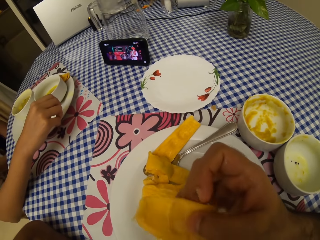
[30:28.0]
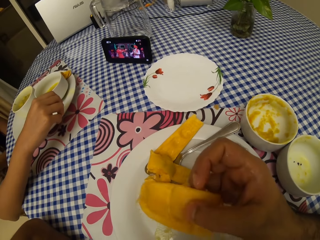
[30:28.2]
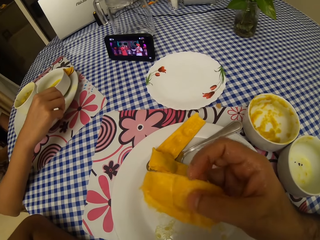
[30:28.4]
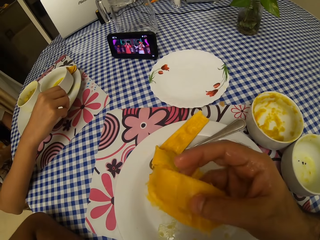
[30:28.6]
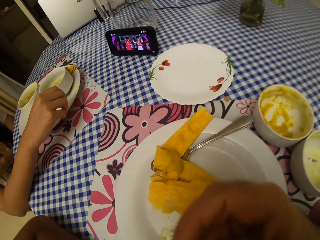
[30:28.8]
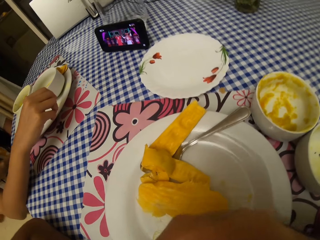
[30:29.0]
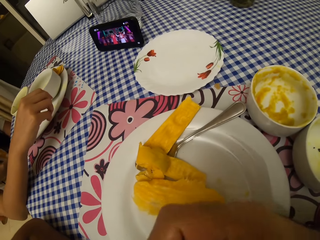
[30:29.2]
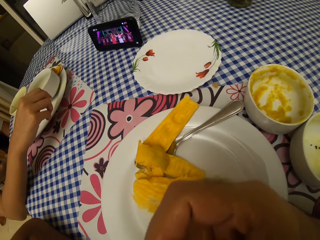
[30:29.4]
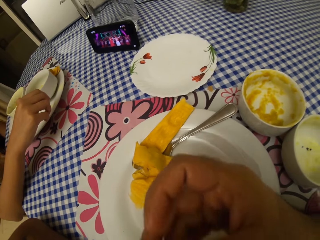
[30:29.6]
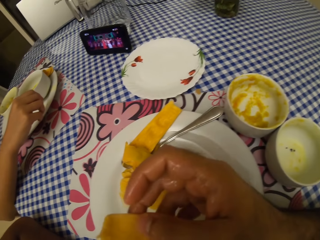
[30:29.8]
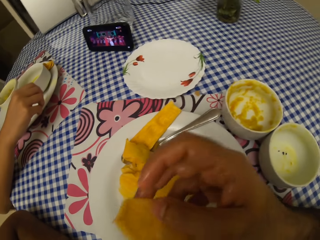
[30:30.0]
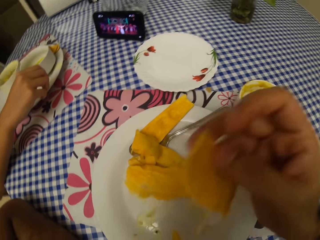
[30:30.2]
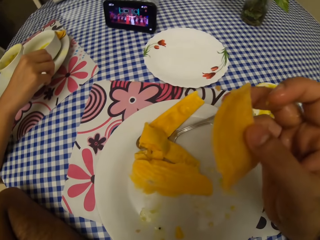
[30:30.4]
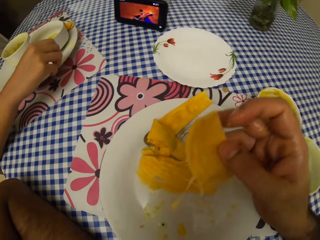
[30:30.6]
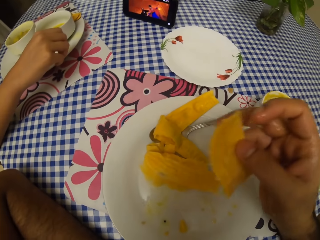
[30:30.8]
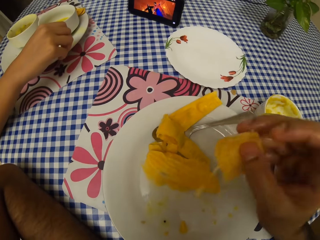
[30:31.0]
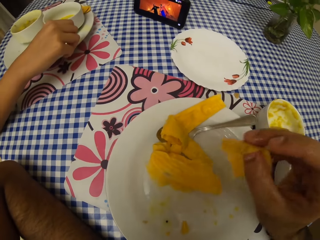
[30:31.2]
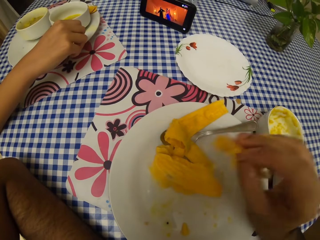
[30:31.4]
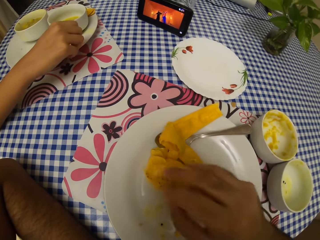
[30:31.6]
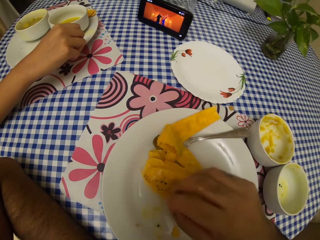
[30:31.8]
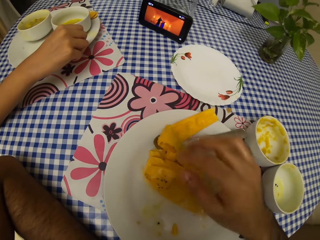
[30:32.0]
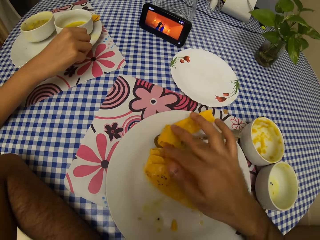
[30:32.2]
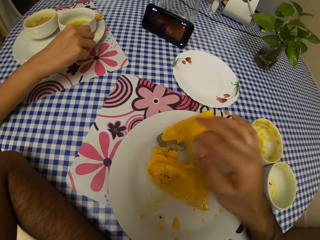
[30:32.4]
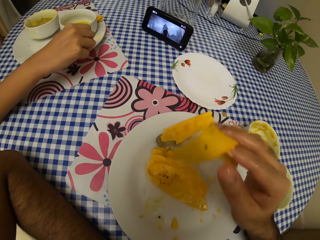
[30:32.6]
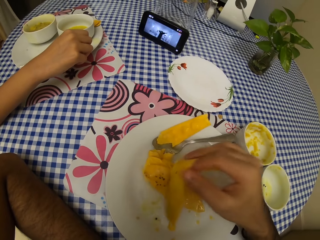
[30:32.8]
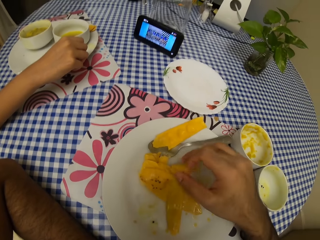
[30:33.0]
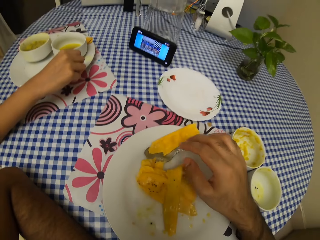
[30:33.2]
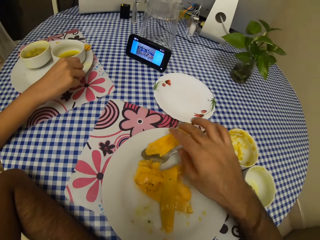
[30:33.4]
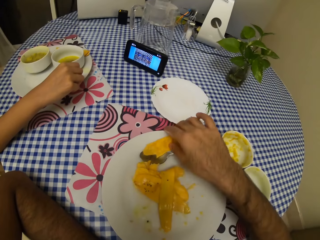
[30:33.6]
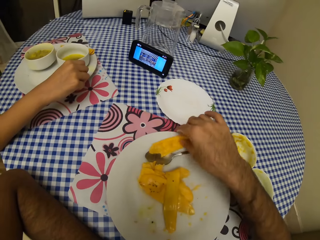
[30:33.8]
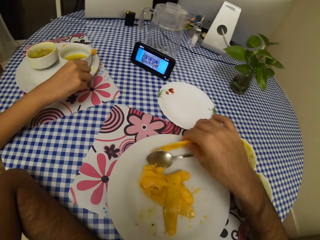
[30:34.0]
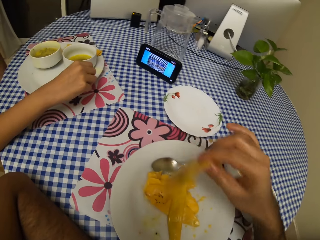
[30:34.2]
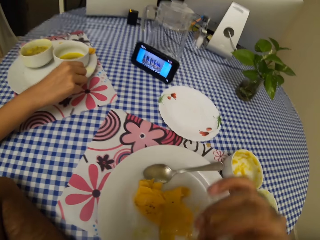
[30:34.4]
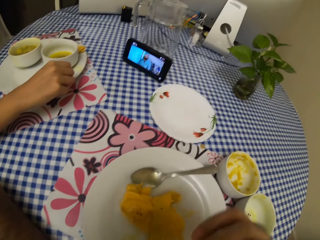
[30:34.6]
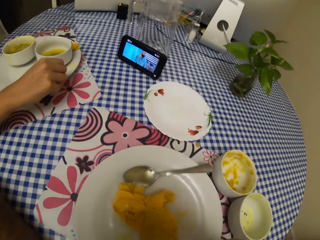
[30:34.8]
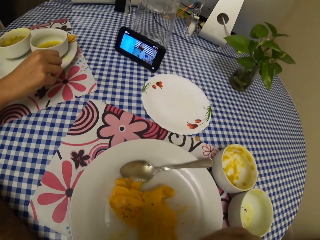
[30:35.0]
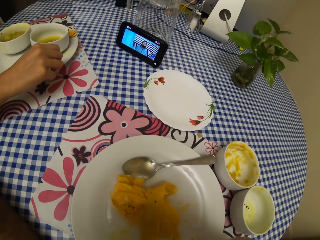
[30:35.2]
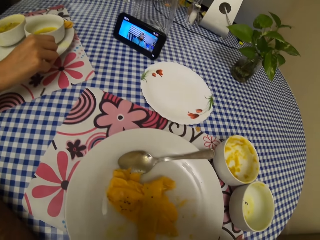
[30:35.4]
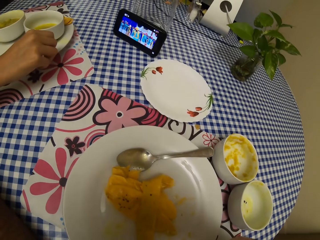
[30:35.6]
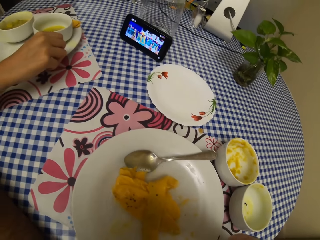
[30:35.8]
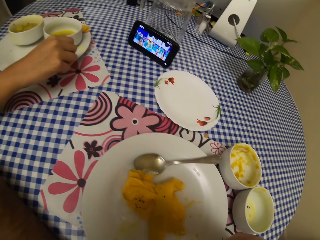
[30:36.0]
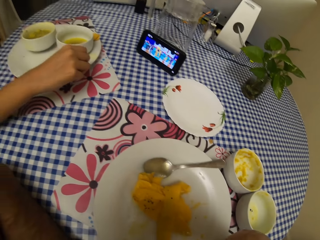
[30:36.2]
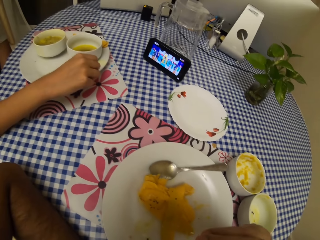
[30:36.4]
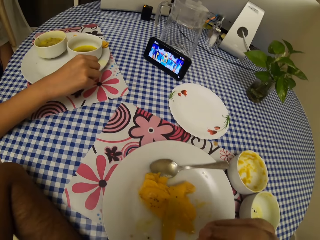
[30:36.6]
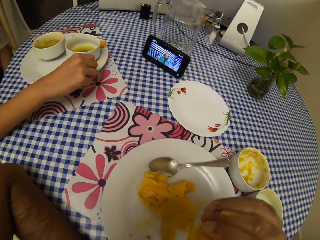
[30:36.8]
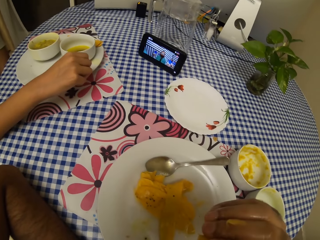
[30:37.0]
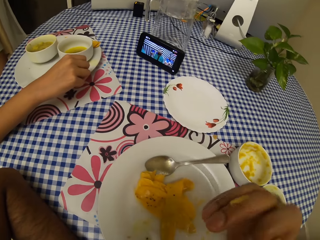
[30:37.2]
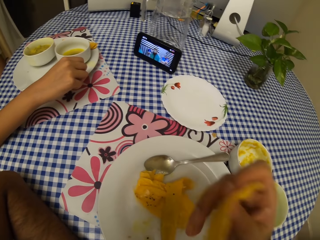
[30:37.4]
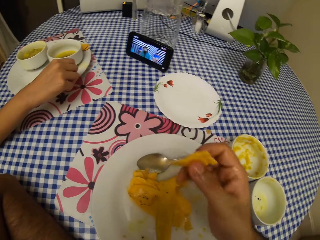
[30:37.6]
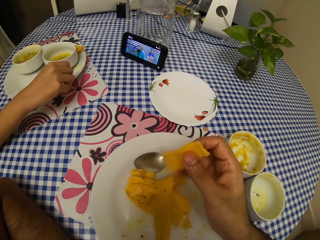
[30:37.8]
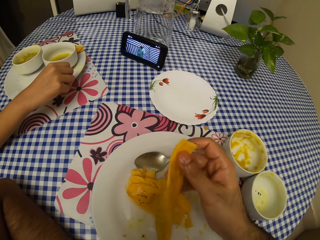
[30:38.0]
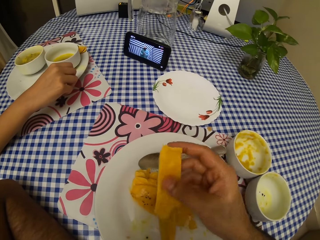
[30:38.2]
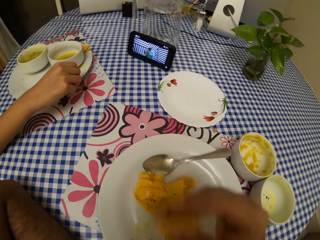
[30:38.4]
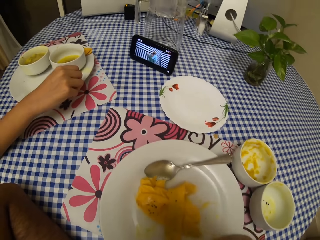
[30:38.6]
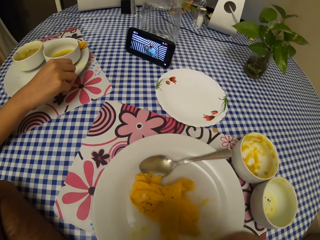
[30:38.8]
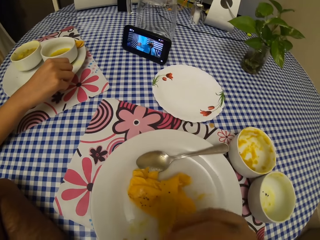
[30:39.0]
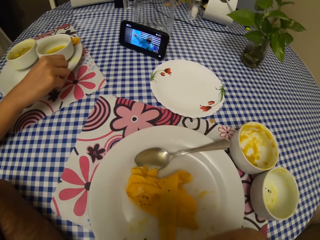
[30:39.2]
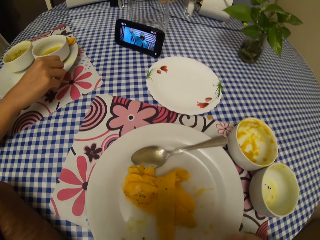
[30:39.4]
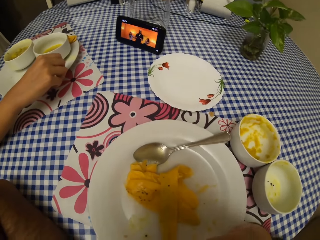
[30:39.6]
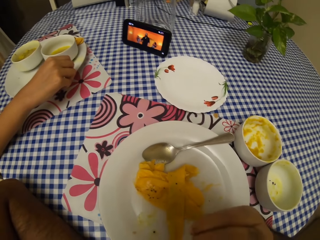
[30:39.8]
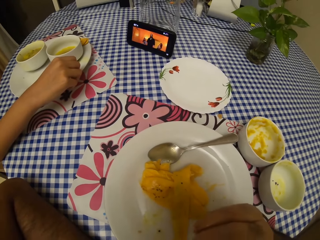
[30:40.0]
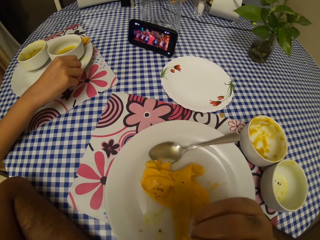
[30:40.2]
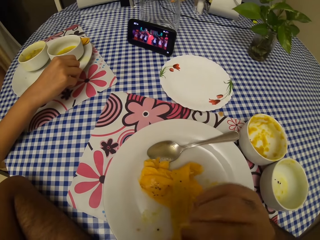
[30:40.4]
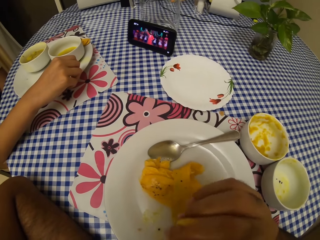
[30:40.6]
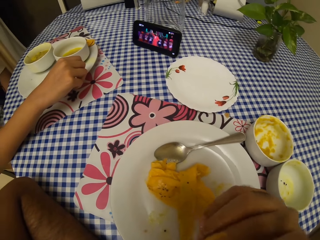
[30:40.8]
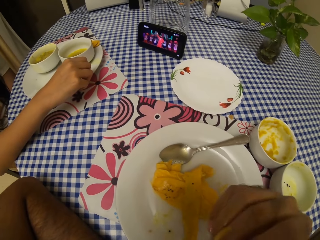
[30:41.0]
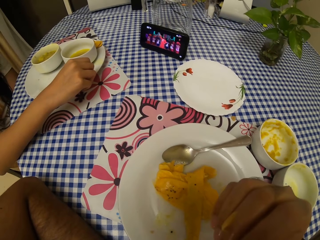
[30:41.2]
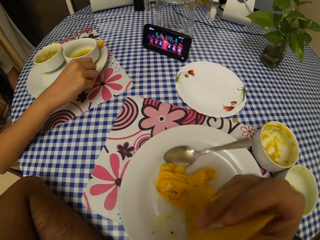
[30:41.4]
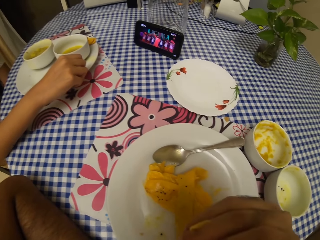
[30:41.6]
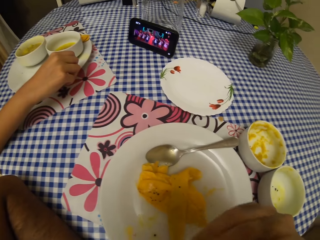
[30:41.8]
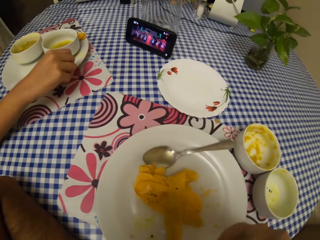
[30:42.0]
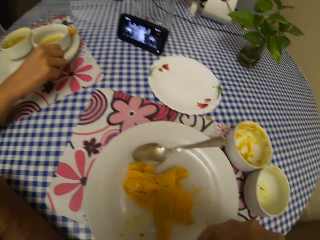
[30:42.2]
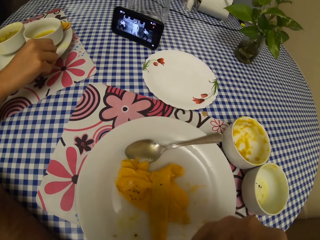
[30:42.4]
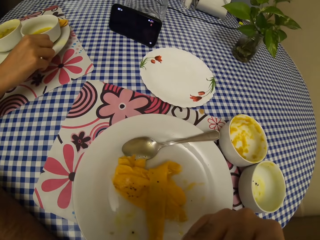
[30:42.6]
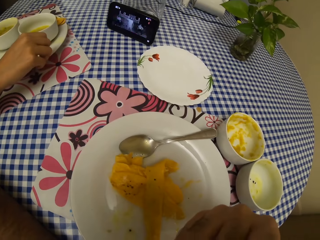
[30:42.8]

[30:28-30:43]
The camera wearer adjusts the mango peel. They tilt the mango peel in hand. They eat from the mango peel. They adjust the mango peel. They drop the mango peel in the plate. They adjust the mango peel in the plate. They move the mango peel. They pick the mango peel. They eat mango from the mango peel. They adjust the mango peel. They eat from the mango peel.

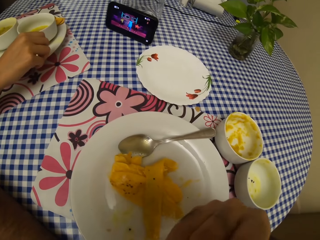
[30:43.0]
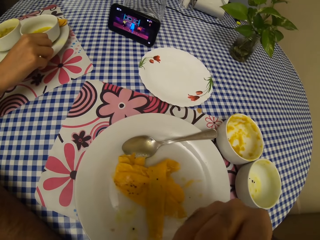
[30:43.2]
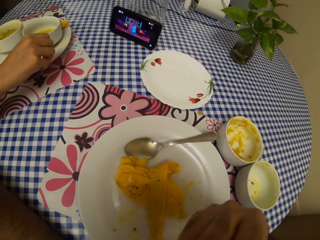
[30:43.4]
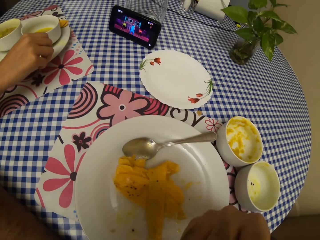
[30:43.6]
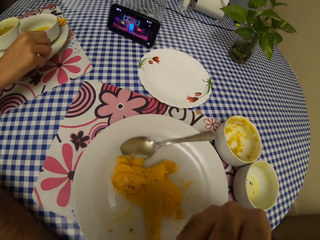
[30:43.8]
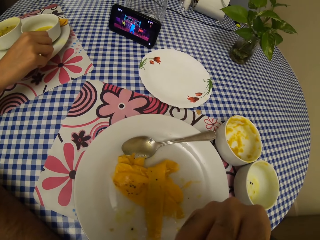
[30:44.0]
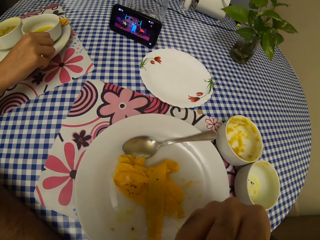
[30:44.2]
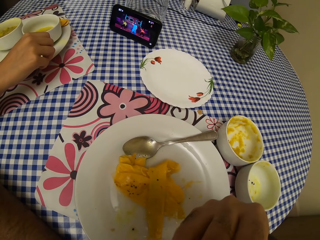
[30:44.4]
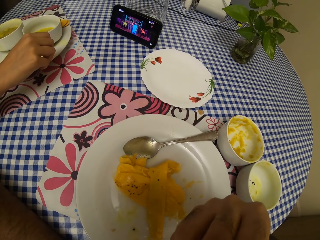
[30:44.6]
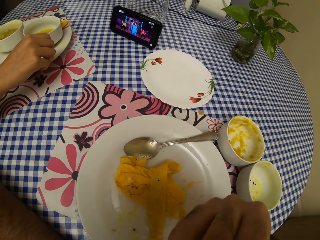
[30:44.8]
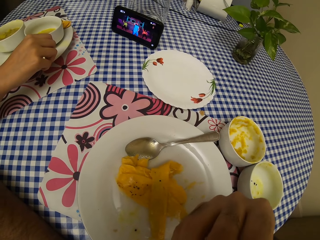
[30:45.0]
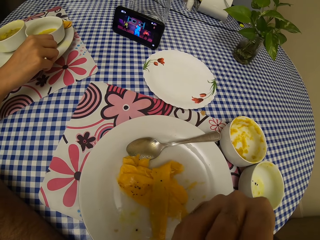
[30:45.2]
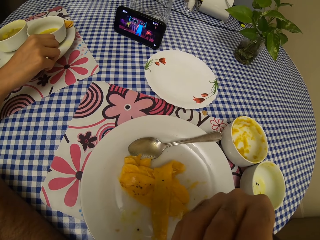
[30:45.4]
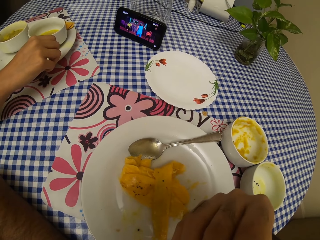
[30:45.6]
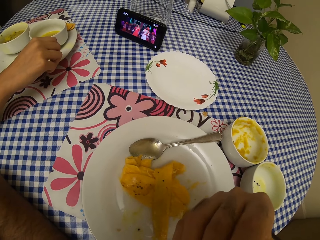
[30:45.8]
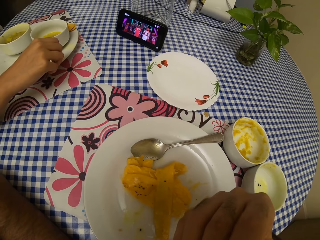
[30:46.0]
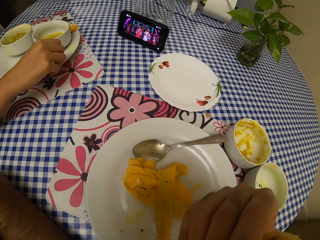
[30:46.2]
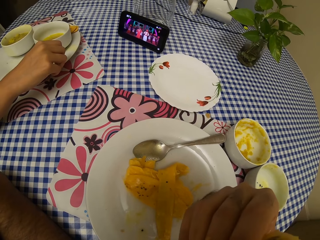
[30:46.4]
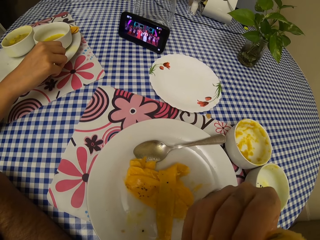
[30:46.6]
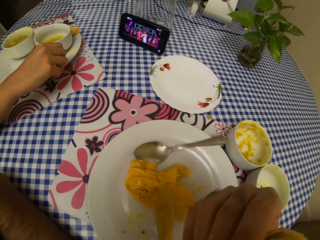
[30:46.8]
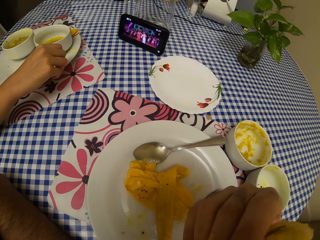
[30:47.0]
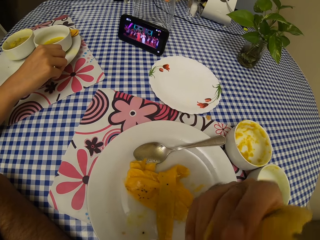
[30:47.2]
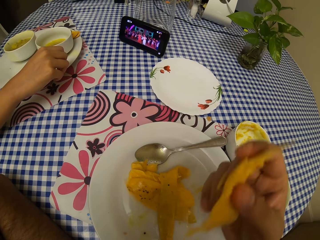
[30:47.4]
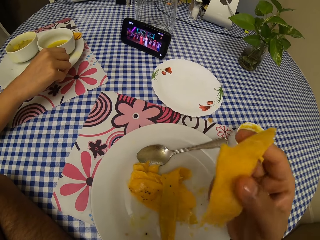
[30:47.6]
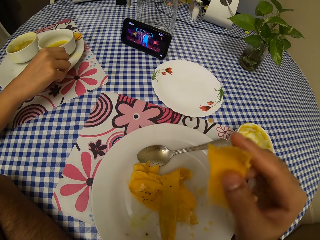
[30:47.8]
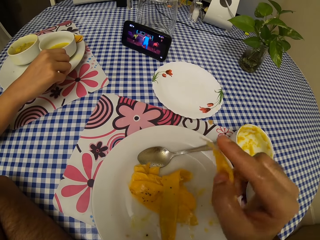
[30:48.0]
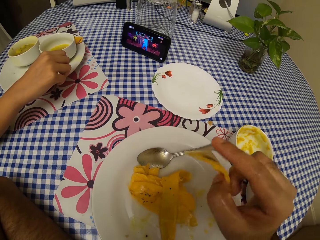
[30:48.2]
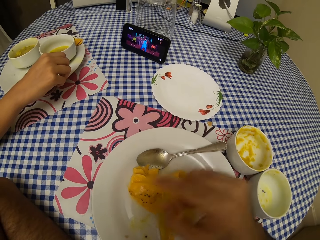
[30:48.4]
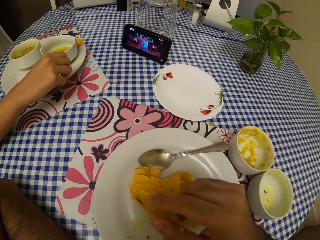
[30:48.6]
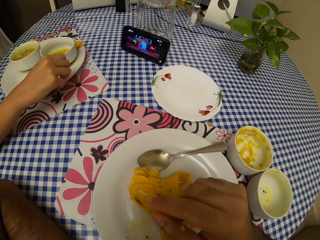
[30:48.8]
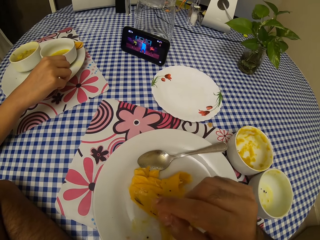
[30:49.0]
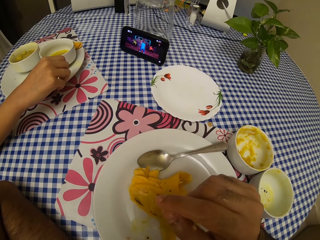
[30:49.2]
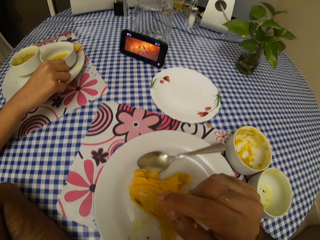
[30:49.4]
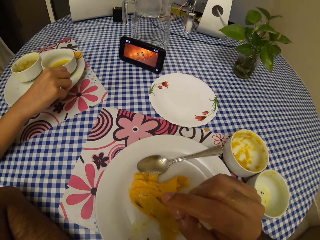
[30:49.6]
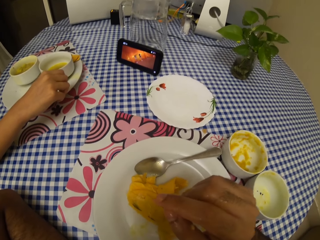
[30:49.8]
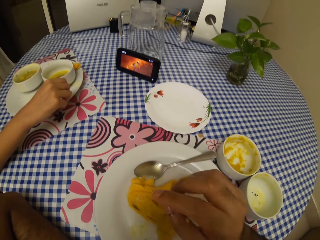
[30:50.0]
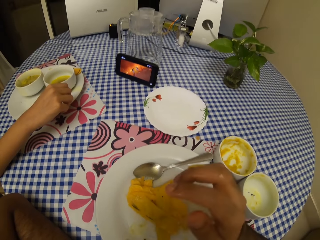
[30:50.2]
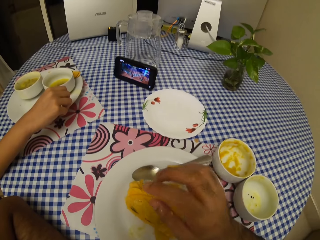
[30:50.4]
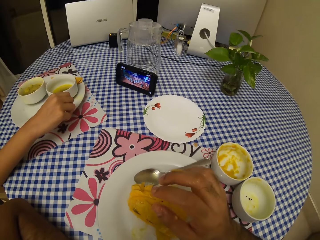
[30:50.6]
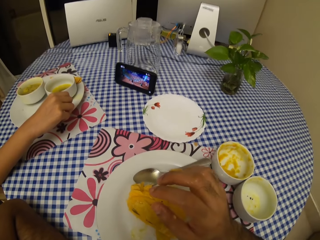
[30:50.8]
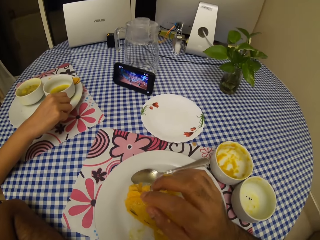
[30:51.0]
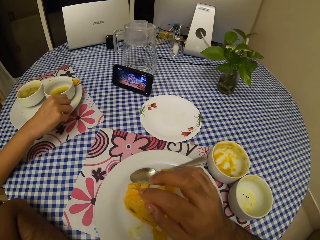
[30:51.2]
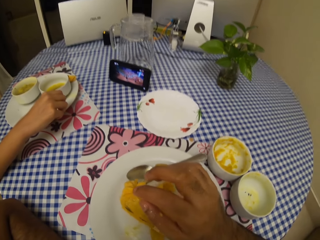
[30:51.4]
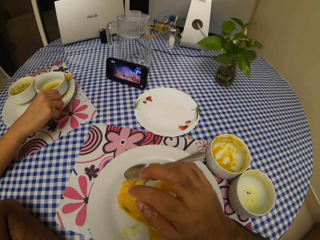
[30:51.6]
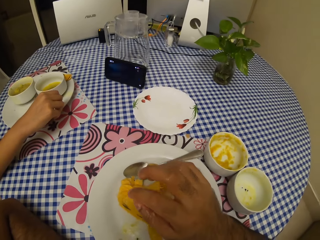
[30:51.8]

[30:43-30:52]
The camera wearer views the mango peel. They drop the mango peel on the plate. They look around on the table.
